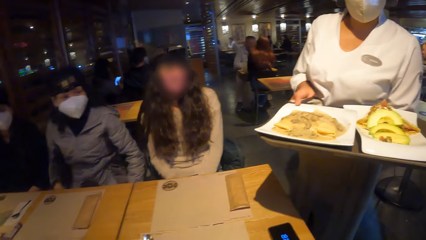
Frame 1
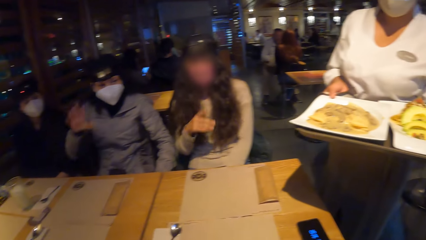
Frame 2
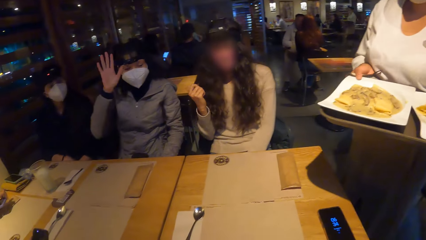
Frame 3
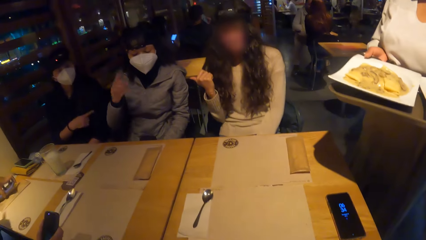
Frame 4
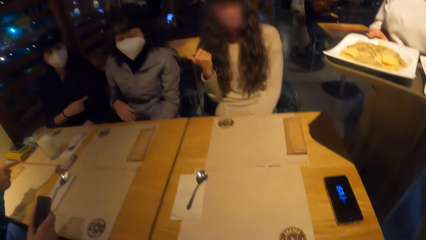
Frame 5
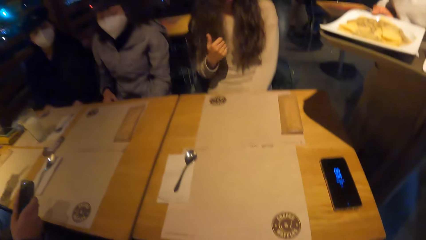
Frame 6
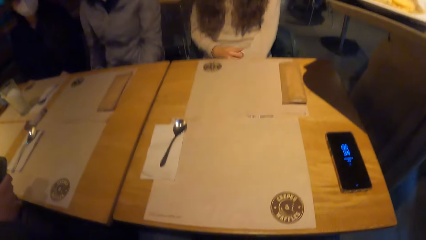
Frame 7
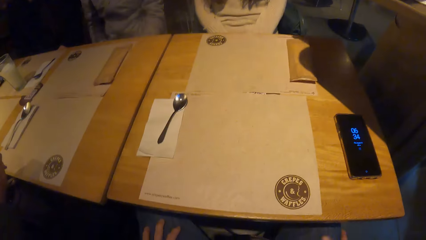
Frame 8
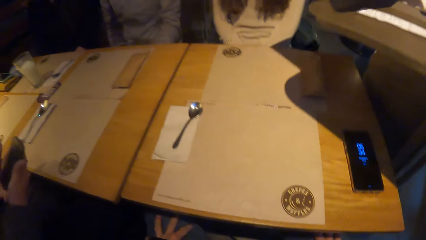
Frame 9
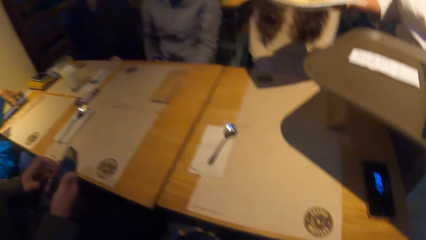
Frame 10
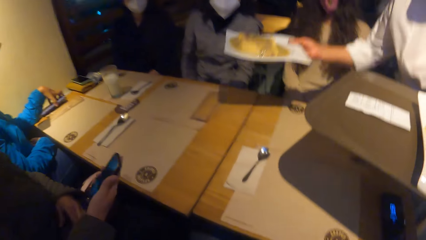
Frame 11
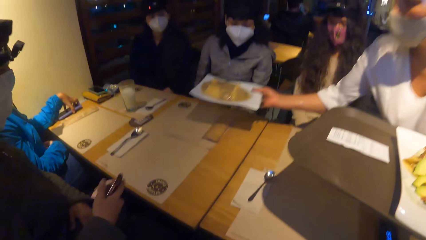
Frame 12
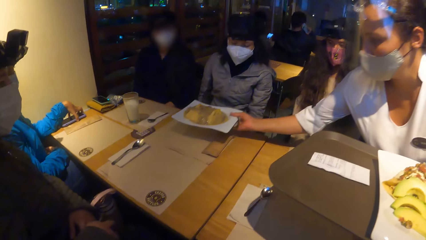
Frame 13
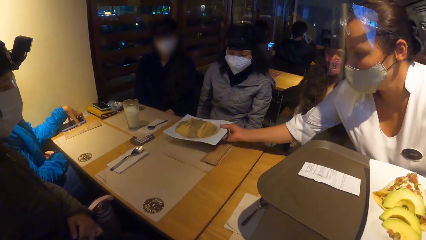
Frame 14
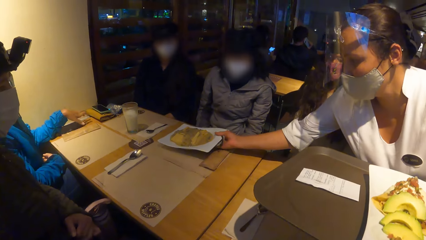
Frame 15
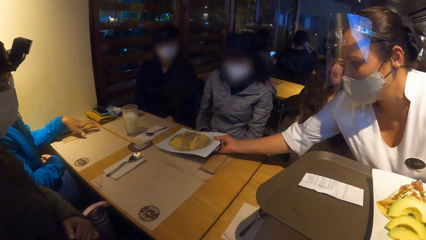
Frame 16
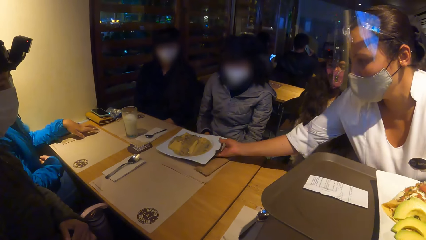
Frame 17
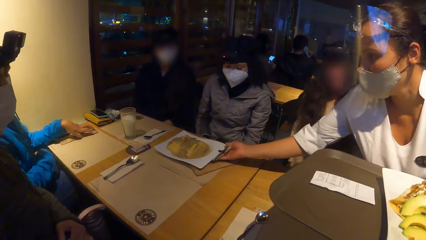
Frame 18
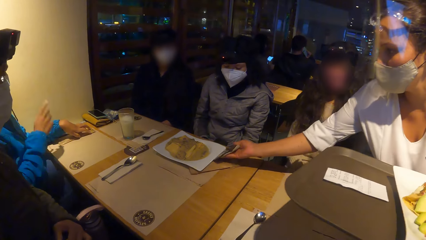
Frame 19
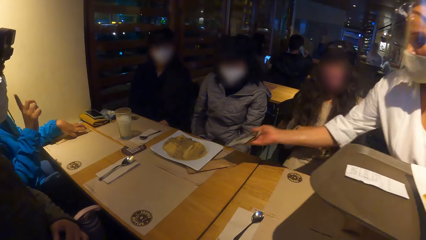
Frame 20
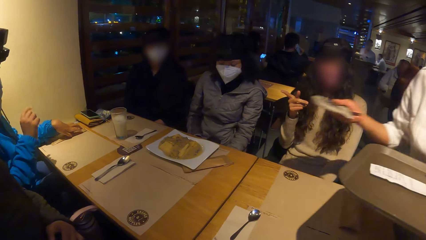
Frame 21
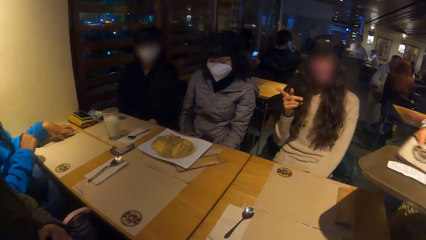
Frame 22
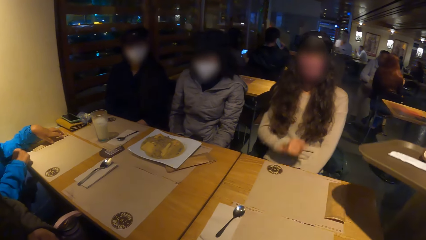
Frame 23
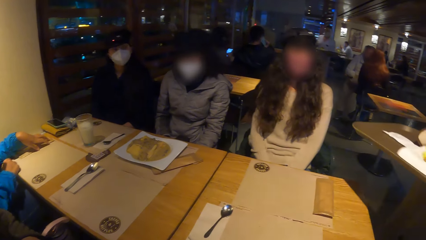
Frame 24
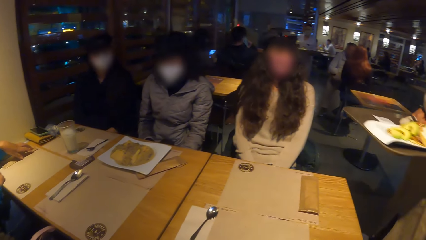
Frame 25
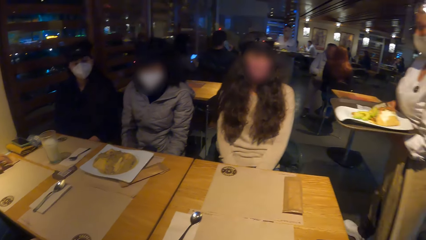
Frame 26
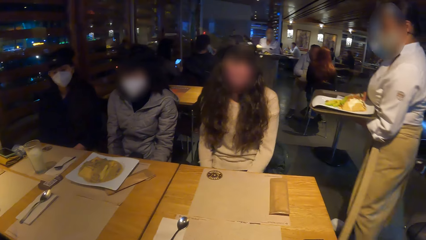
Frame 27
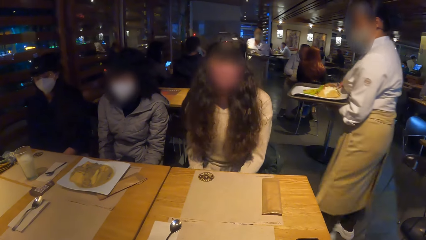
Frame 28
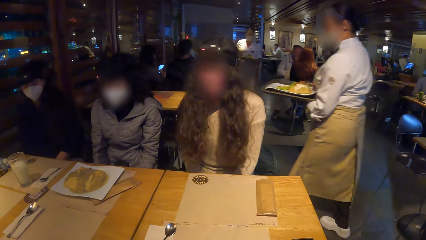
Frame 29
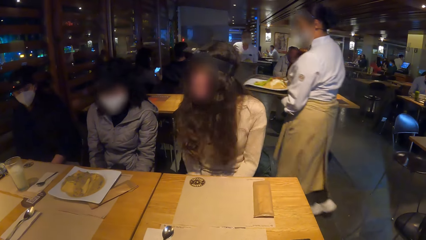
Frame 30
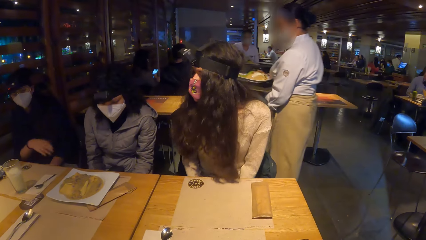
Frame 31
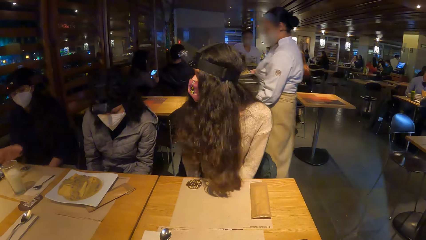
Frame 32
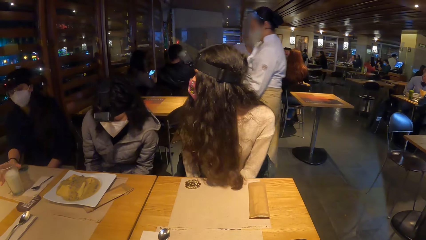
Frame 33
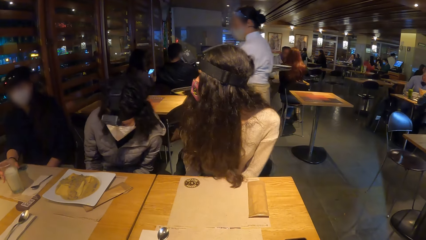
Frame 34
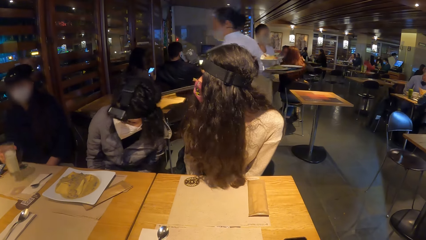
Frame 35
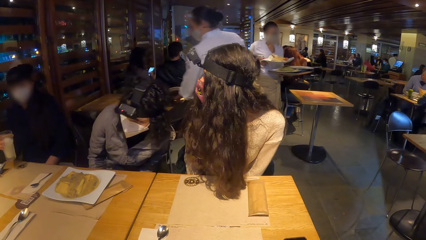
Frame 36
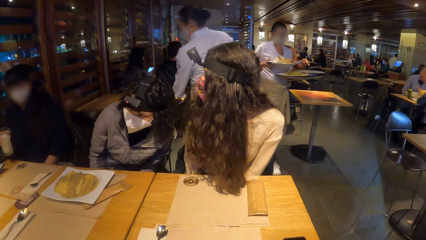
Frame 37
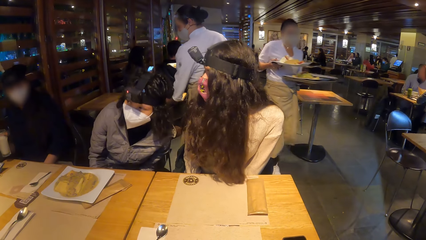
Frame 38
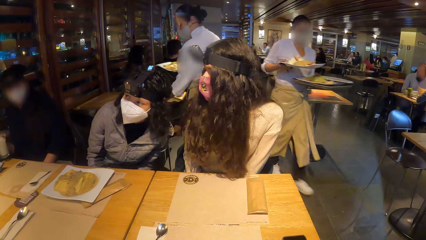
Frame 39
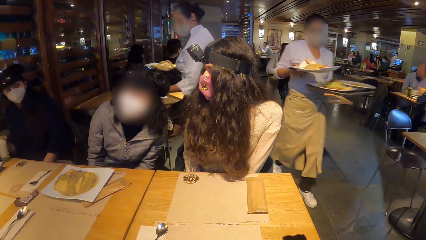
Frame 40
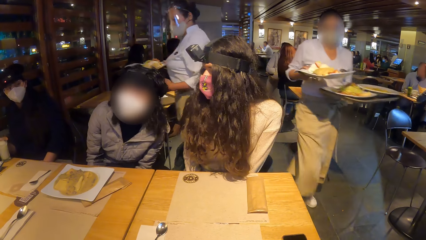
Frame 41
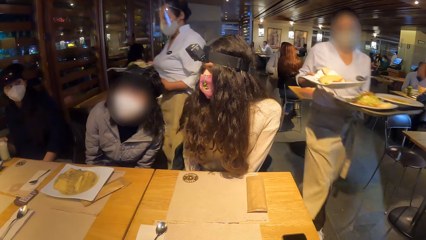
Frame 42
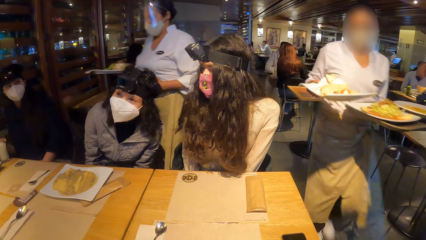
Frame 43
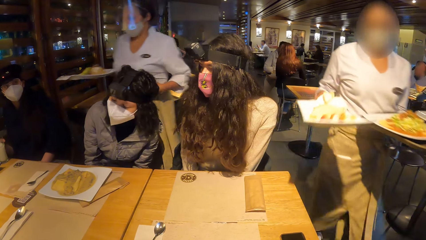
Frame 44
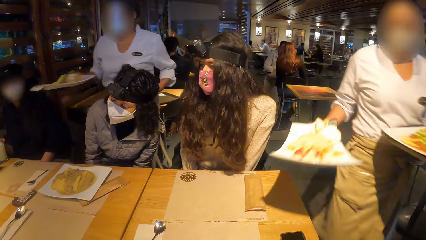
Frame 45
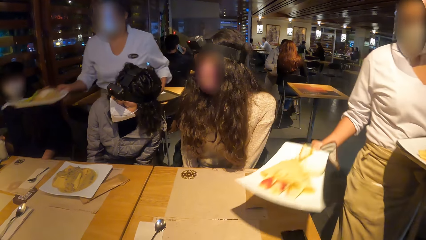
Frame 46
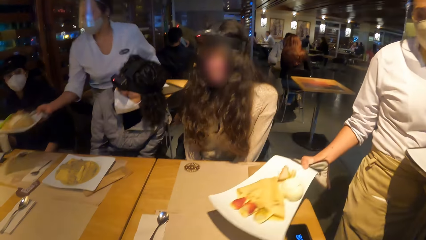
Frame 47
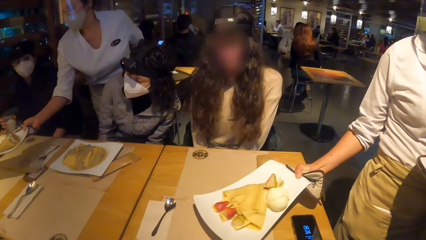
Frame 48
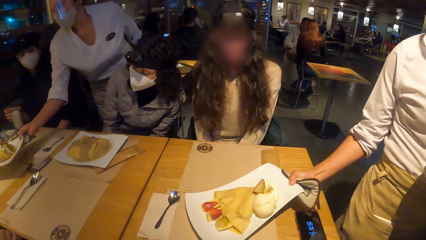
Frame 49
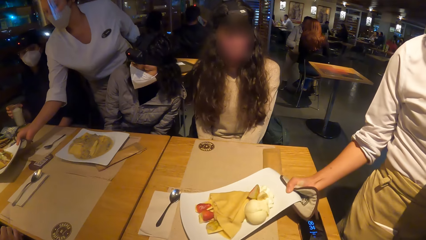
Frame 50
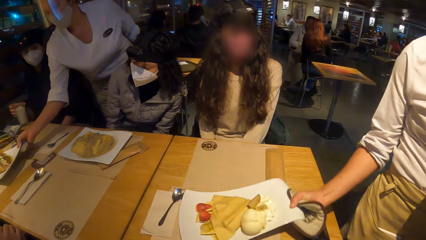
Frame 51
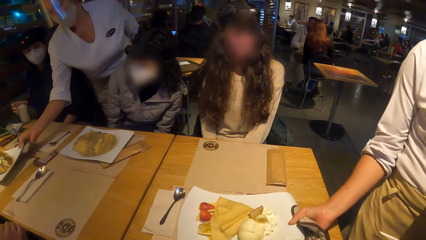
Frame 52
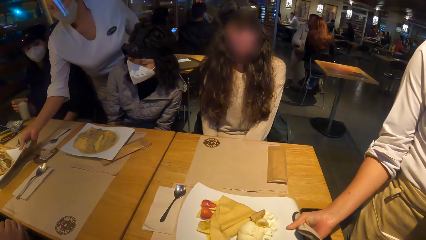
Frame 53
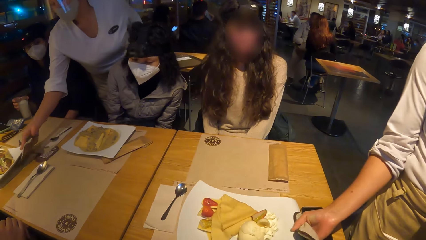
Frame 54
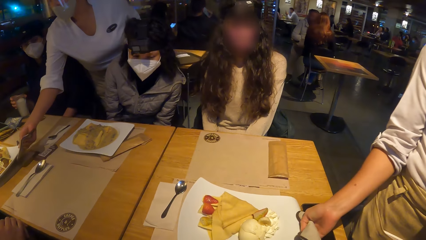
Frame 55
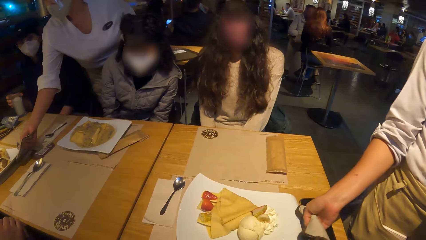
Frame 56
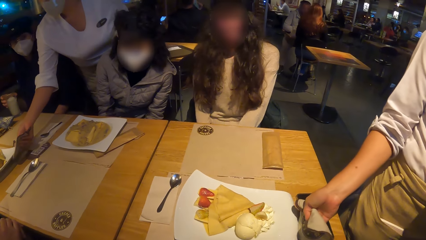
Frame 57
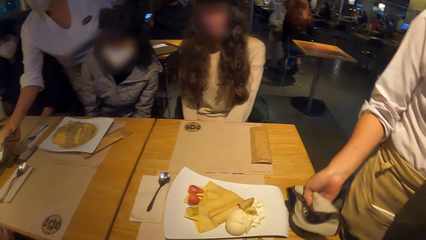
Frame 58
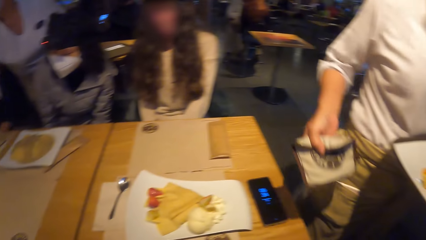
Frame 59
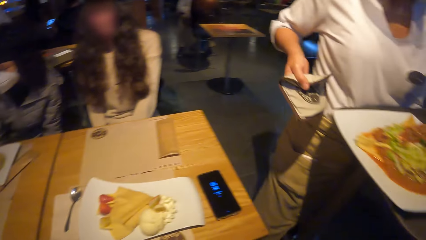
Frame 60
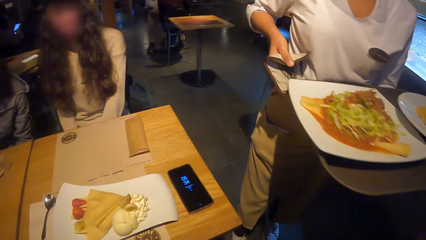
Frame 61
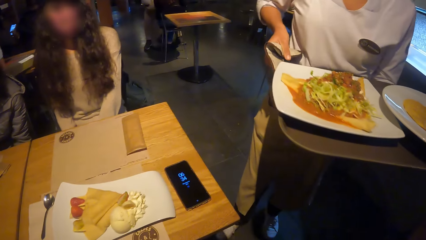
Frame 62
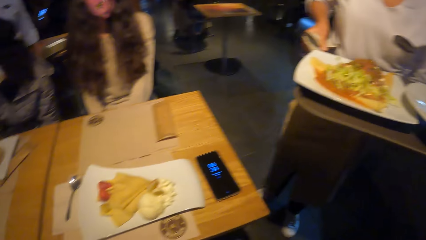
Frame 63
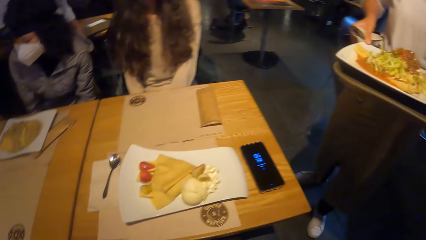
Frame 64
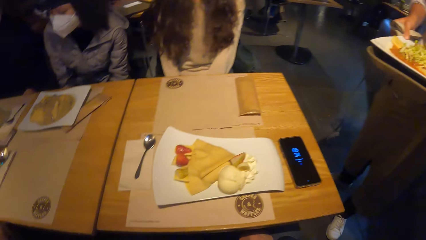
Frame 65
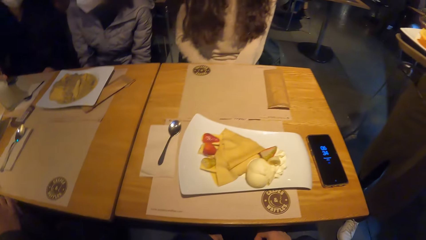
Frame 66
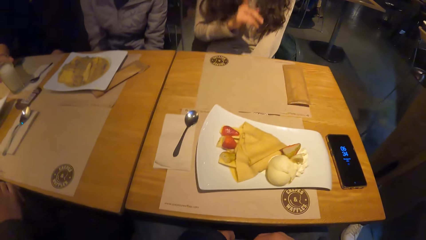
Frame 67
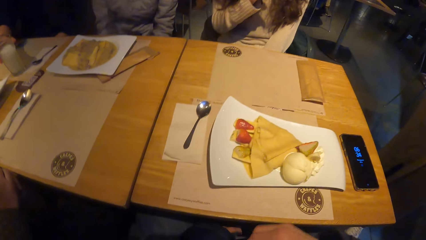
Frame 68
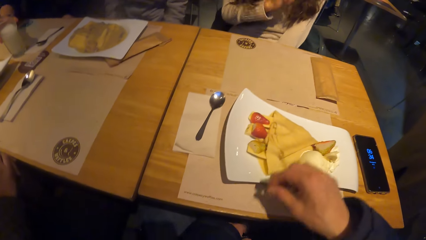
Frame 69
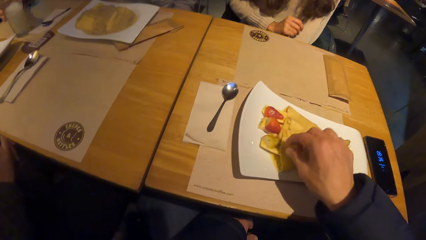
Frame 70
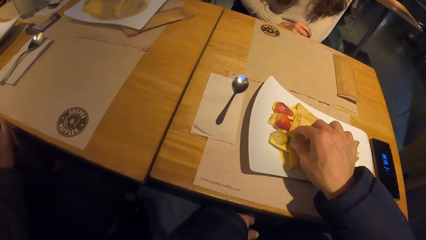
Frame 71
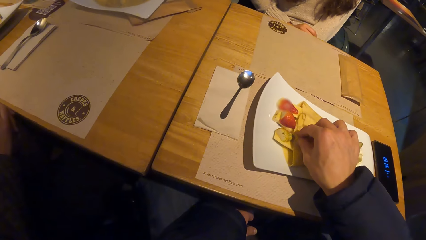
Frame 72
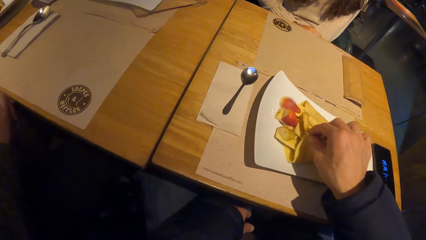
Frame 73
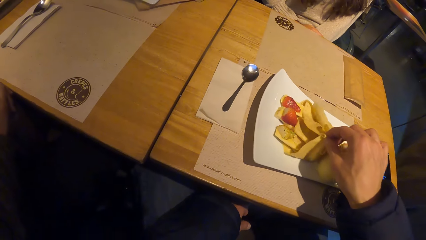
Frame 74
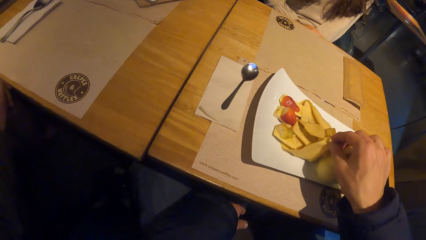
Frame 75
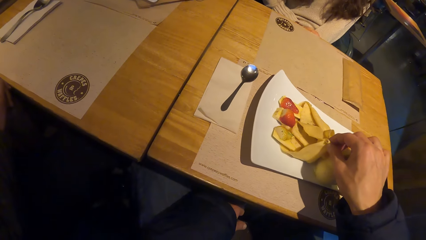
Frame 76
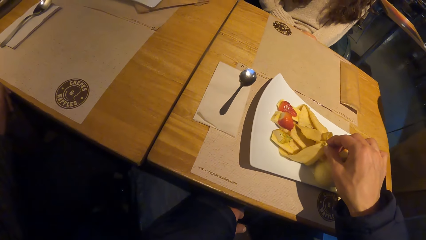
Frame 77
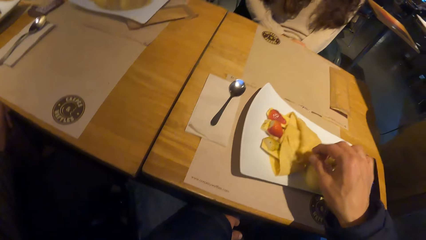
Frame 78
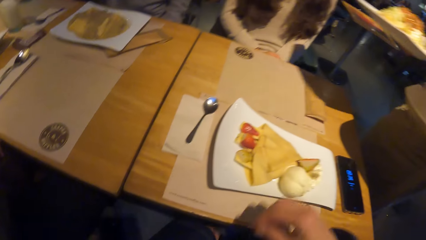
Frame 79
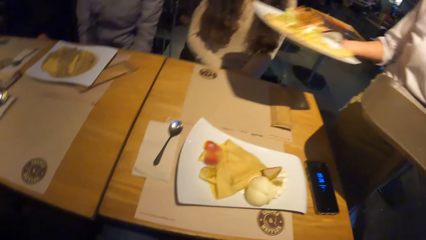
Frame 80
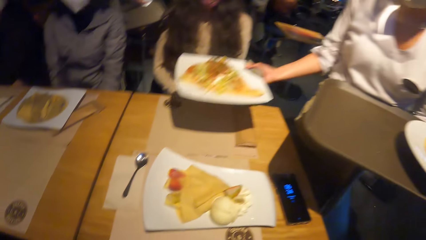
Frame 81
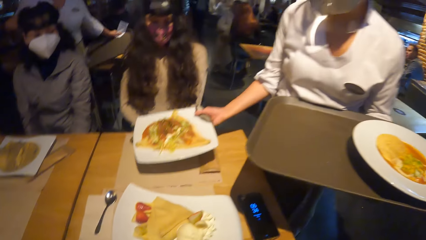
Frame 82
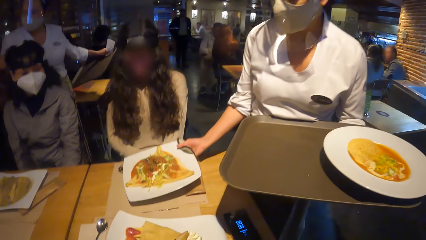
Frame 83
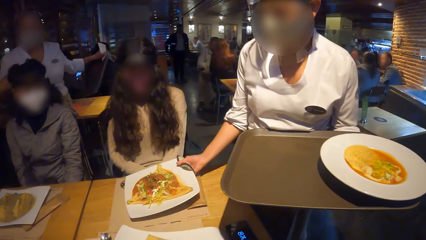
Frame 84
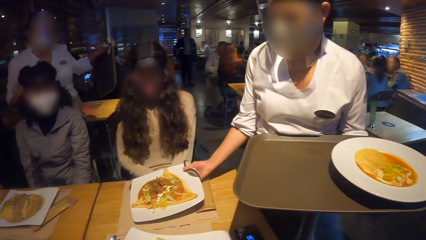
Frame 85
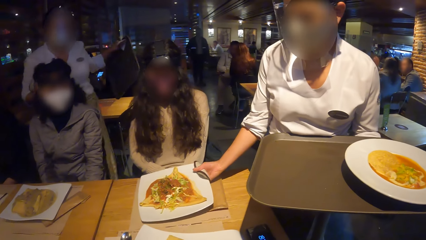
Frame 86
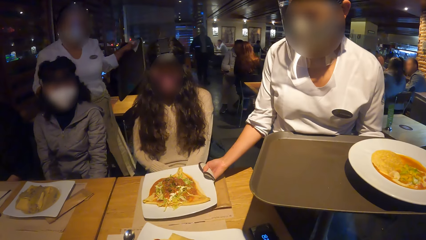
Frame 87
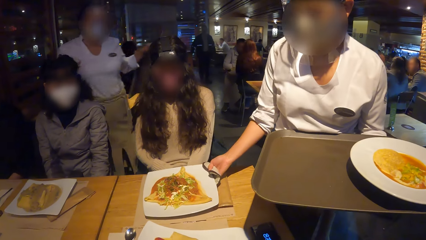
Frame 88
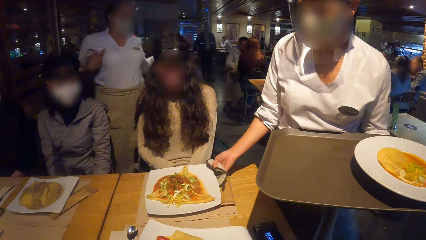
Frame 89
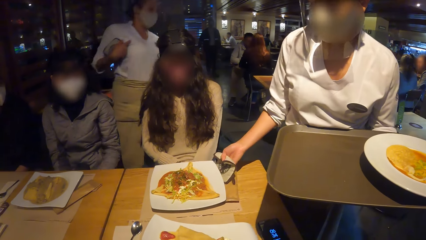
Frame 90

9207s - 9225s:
A woman drops a plate of food on a table with her right hand. Another woman interacts with the first woman. The first woman walks in the restaurant. A third woman picks up a glass of milk from the table with her right hand and drops the glass of milk in her right hand on the table. A person holds the plates of crepes on both hands. A fourth woman drops a plate of taco on the table in front of the camera wearer with her right hand. The first woman drops a plate of taco on the table with her right hand. The person puts the crepes on the table and holds the hand towel with the right hand. The camera wearer checks the taco wrap in the plate on the table with his right hand. He holds the crepes. The fourth woman drops a plate of taco on the table in front of a fifth woman.
